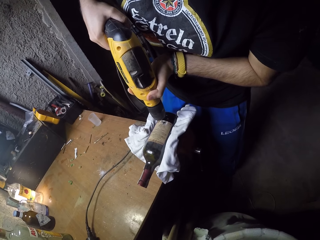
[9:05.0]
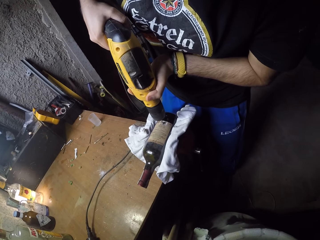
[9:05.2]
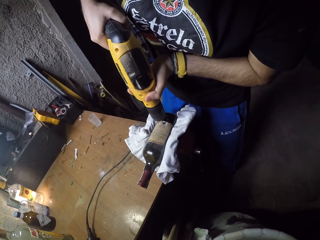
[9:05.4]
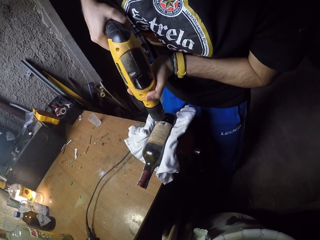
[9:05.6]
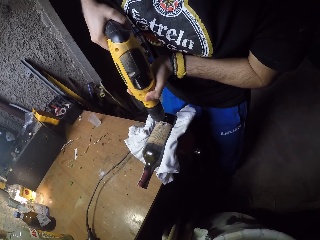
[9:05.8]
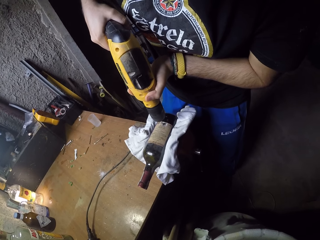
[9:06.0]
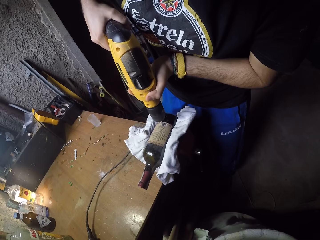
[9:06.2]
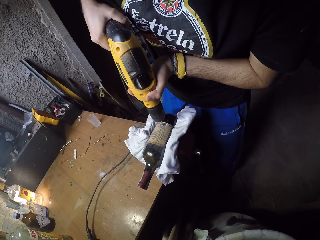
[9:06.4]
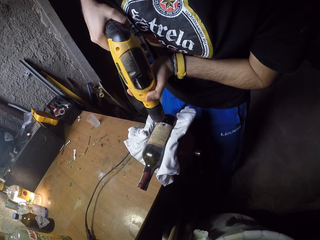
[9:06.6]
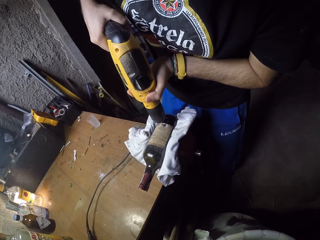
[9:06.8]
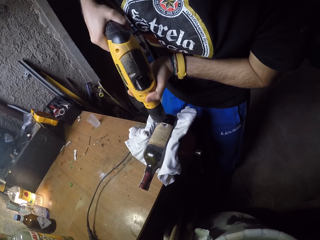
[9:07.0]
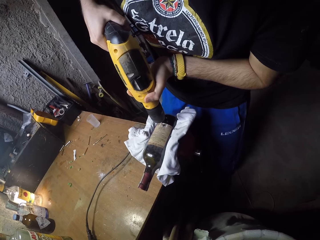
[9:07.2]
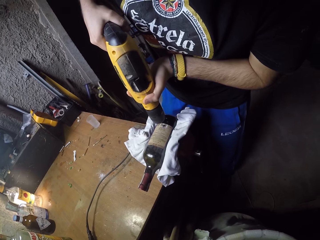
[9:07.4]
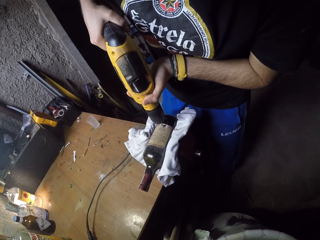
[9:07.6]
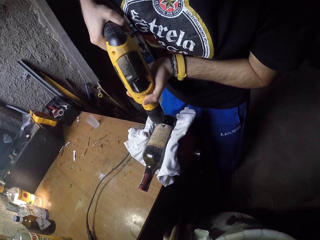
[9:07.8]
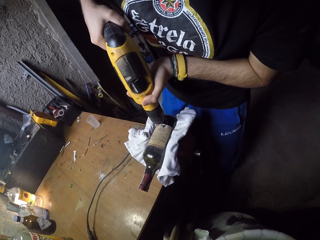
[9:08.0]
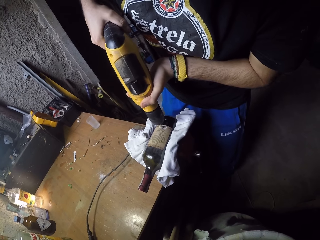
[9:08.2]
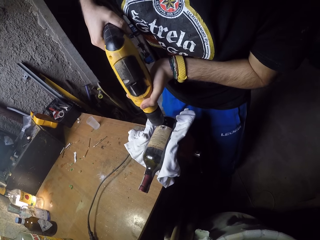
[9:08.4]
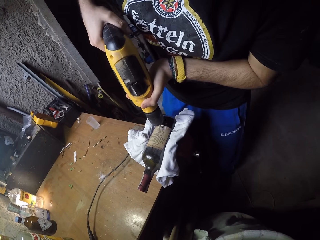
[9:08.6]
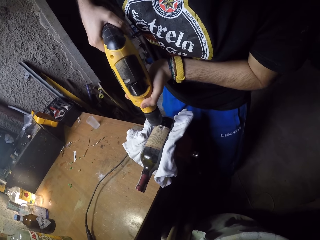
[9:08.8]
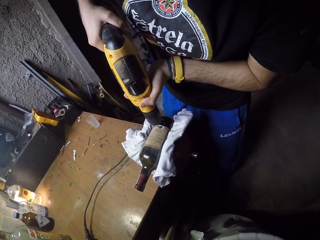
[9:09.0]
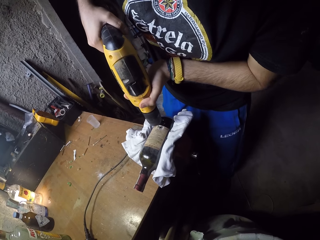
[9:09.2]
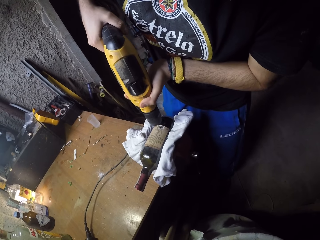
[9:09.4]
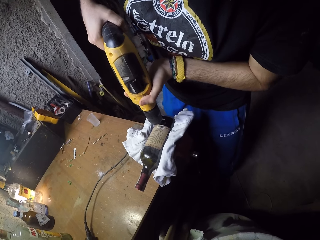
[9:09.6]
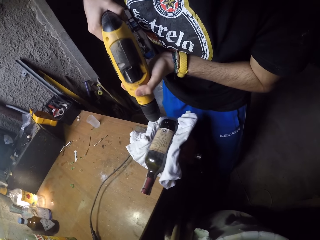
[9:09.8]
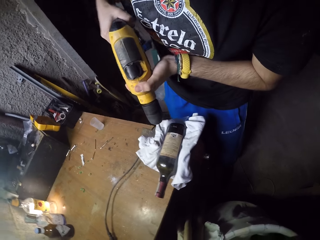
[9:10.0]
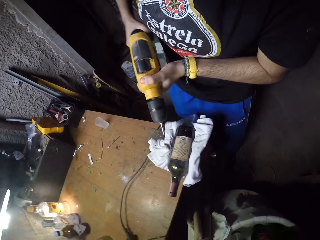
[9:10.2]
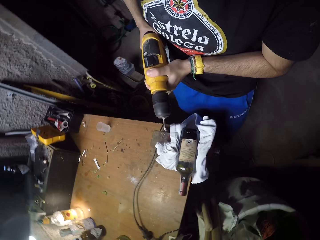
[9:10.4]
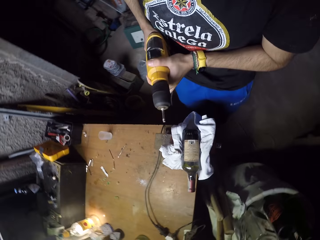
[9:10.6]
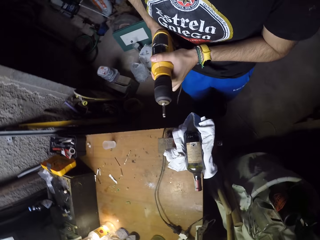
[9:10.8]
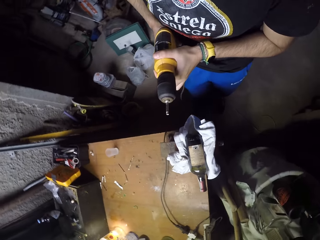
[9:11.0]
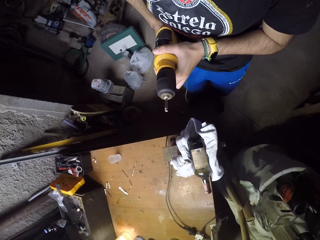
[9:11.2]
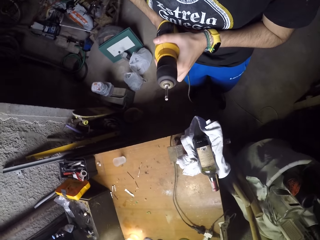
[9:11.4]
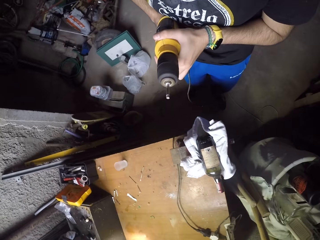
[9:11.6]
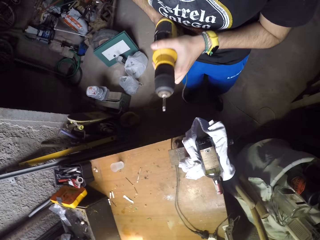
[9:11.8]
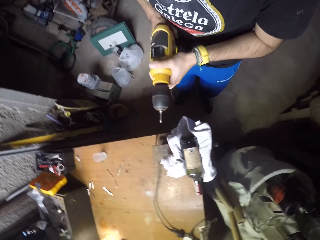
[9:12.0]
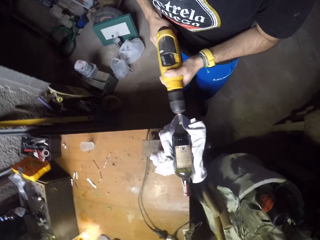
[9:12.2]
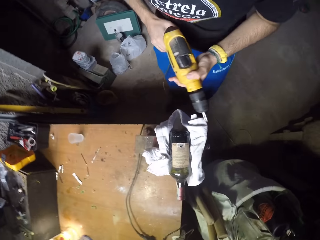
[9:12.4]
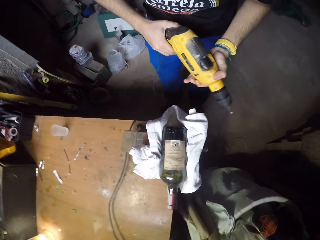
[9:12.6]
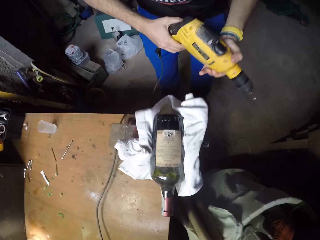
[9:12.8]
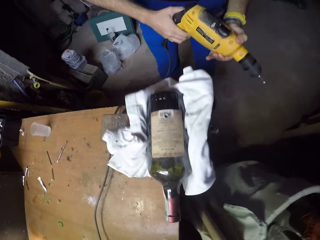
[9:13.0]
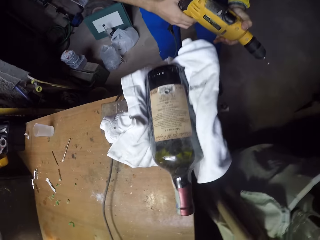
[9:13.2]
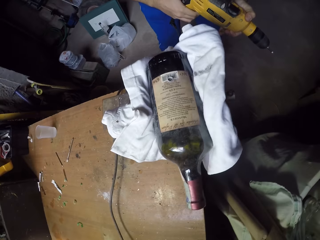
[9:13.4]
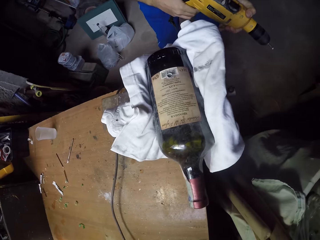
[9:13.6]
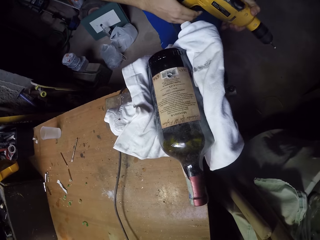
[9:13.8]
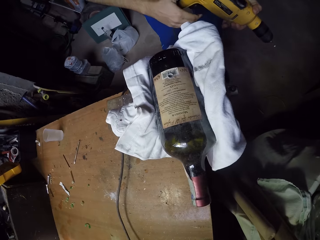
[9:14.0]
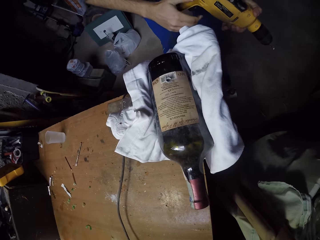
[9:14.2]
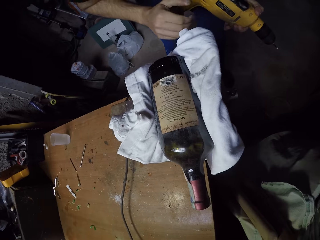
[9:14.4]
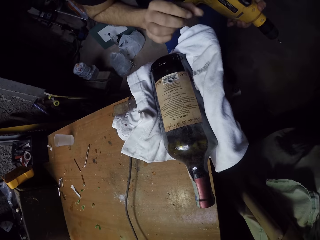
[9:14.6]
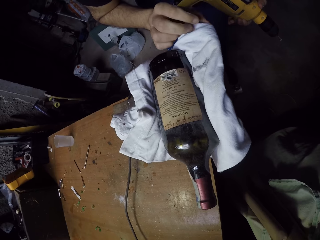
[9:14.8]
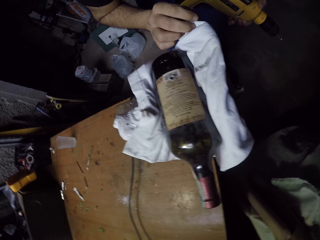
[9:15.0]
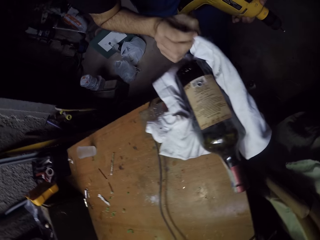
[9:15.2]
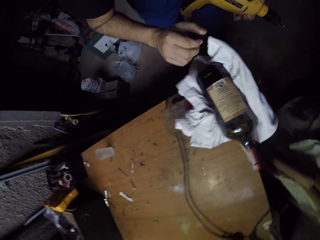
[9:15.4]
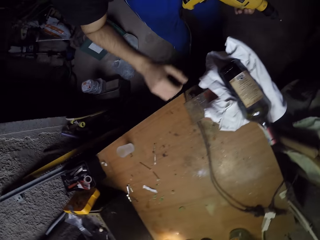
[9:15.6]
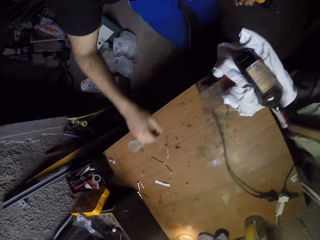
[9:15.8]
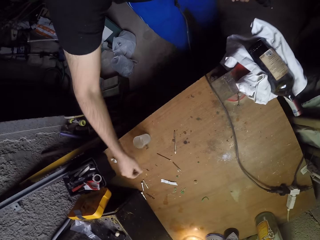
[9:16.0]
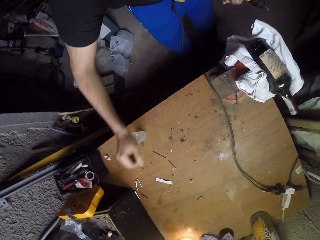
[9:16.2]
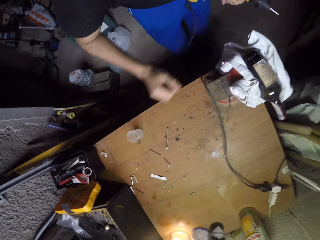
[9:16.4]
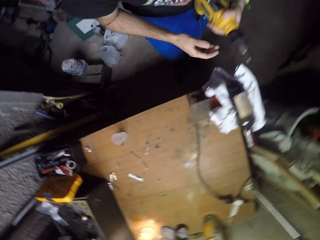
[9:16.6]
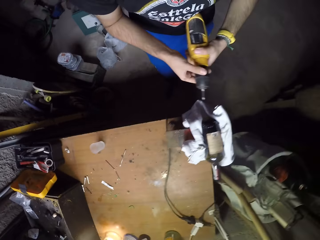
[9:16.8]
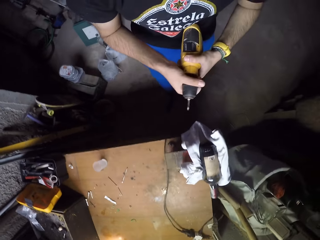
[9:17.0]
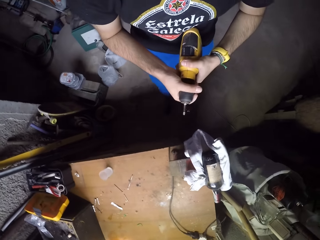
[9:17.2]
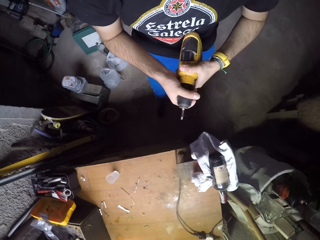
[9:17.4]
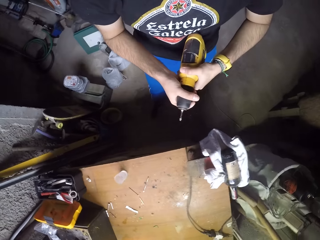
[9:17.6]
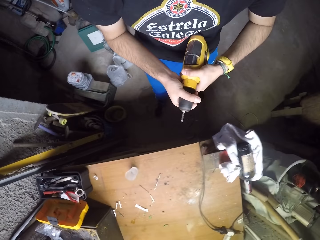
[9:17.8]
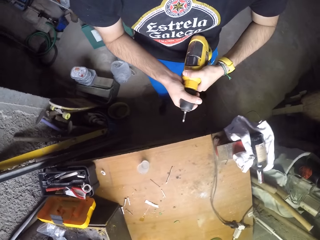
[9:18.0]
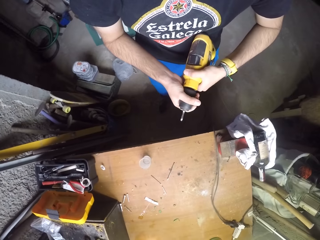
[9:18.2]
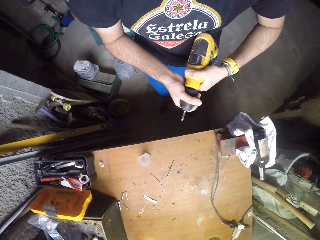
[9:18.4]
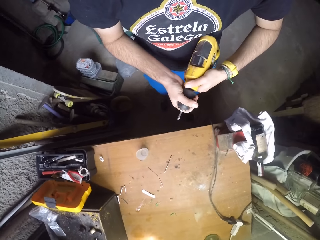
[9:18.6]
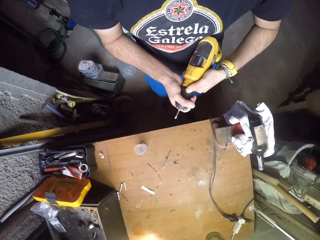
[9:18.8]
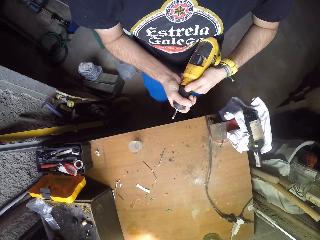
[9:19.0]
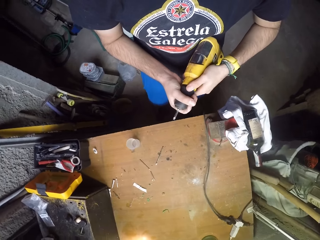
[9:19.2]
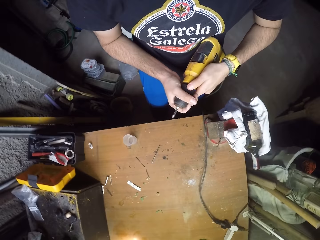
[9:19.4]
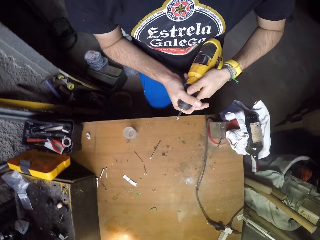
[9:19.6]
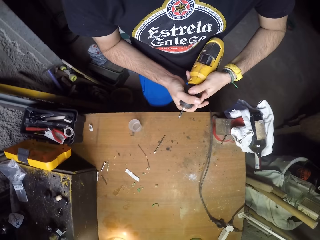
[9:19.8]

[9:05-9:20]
The camera wearer removes the drill from the bottle with both hands. He looks around. He touches the cloth with his right hand. He removes the drill bit. He loosens a chuck of the hand drill machine with both his hands.

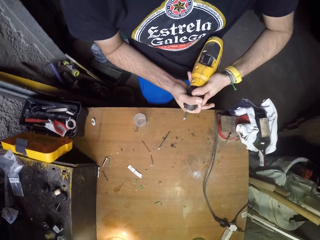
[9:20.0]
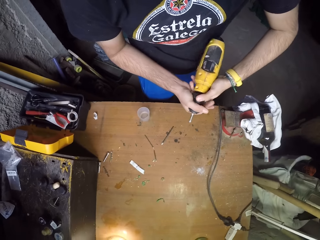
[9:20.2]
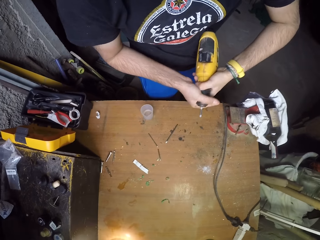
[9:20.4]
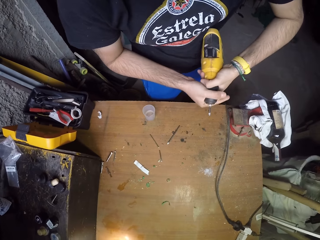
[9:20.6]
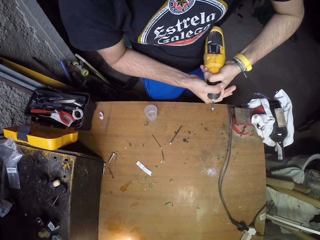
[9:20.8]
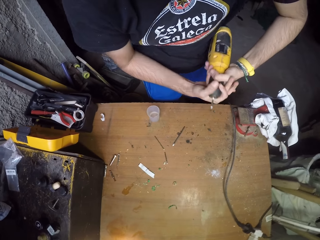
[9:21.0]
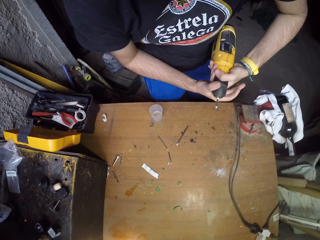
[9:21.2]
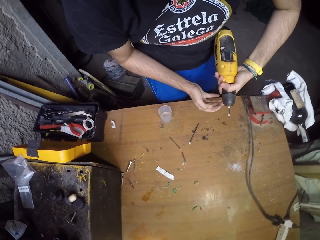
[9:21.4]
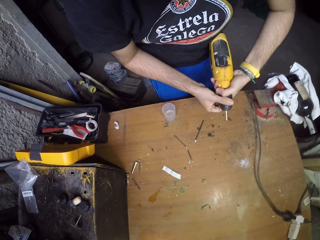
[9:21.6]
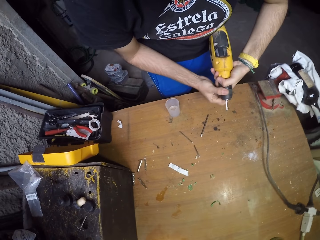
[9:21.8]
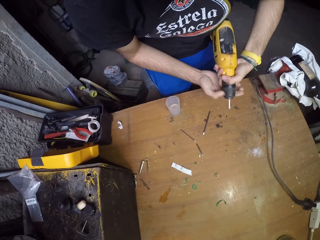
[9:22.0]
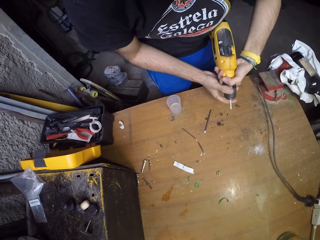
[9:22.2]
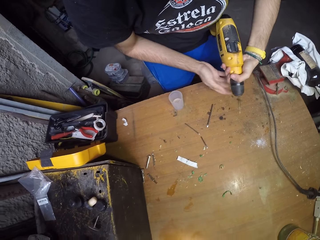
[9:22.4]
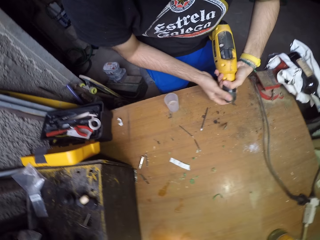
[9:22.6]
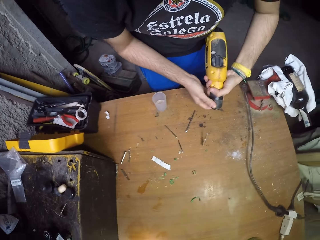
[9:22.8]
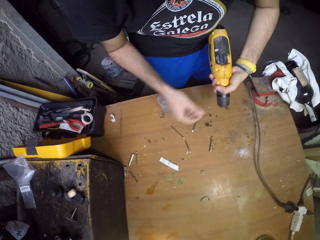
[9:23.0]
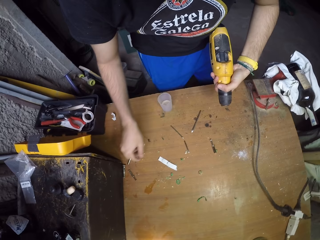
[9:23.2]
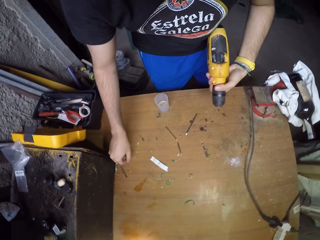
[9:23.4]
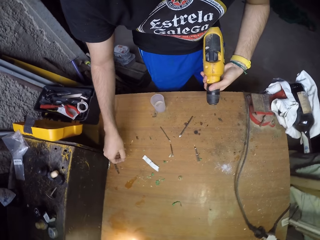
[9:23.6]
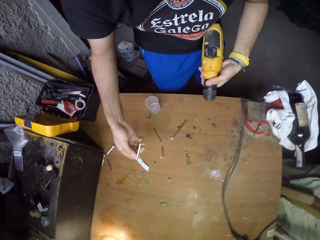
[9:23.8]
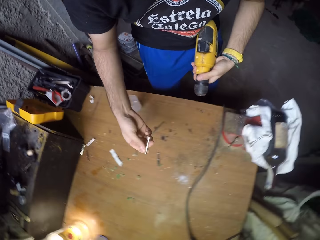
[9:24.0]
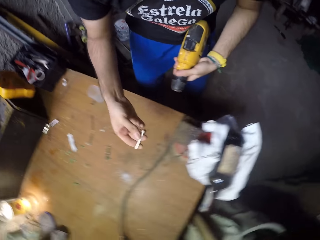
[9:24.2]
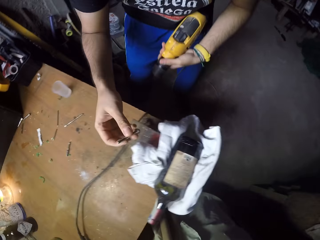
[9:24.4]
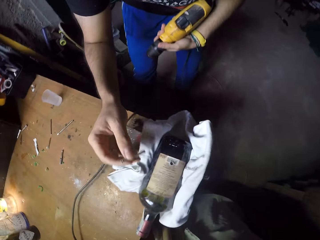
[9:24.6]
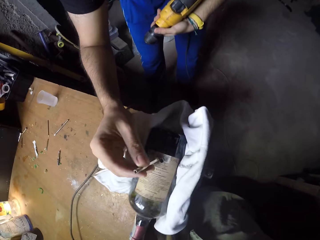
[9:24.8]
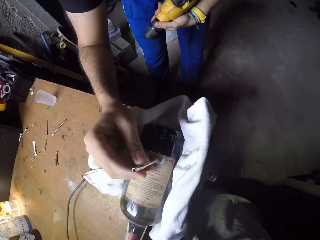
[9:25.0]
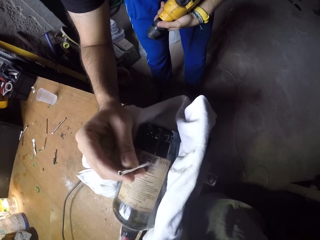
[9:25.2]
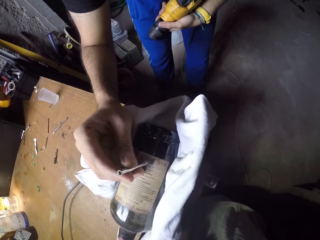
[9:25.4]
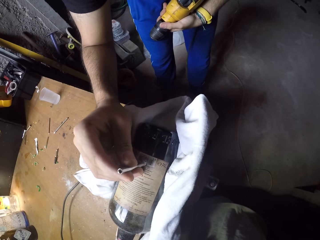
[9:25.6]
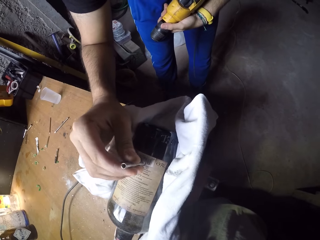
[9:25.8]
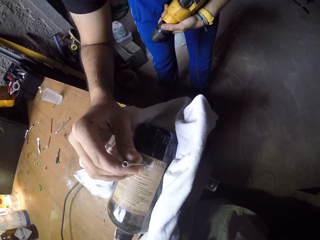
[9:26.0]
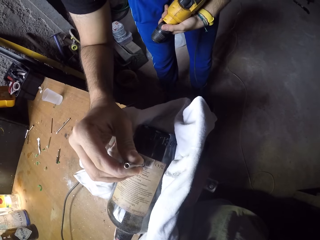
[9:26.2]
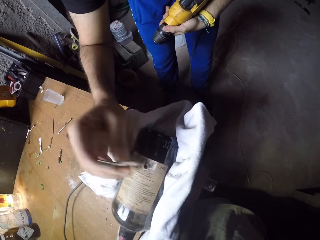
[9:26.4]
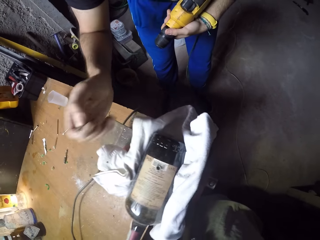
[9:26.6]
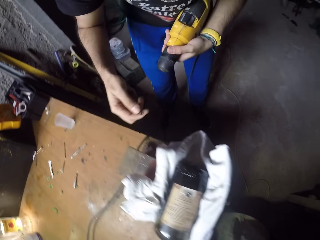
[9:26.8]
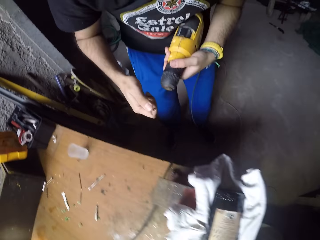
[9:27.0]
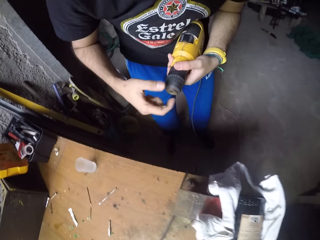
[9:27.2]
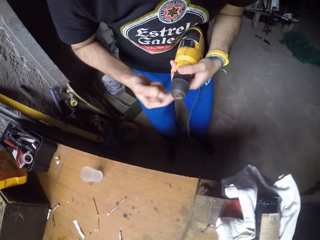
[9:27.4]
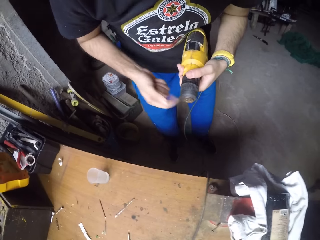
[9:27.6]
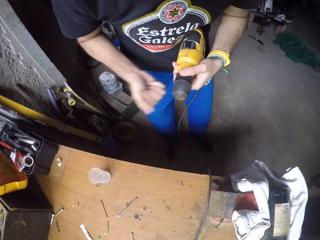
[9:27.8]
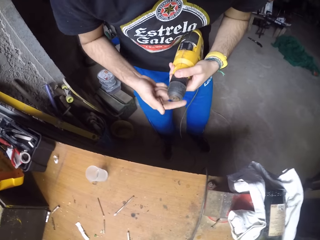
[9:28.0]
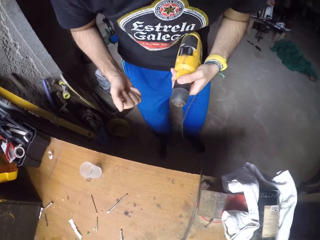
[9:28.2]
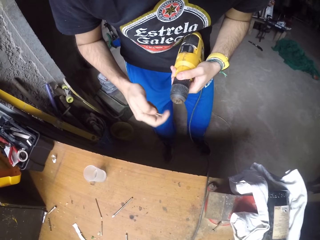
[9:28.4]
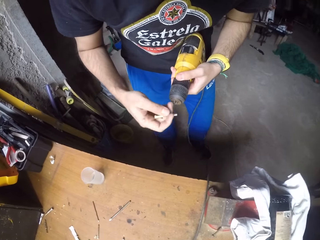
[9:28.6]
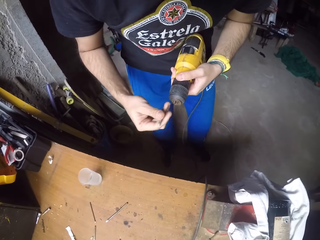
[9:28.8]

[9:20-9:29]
The camera wearer picks up the drill bit from the table with his right hand. He analyzes the drill bit against the bottle on the table with his right hand. He tightens the chuck of the hand drill machine with his right hand.
